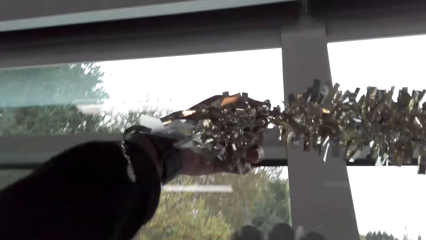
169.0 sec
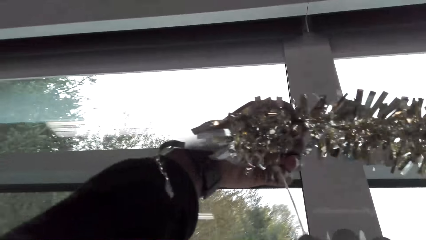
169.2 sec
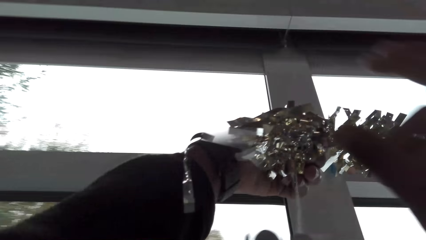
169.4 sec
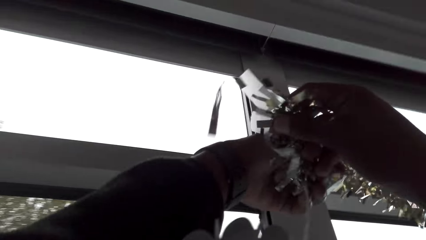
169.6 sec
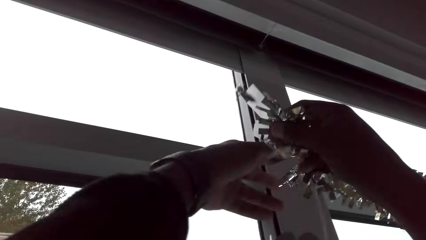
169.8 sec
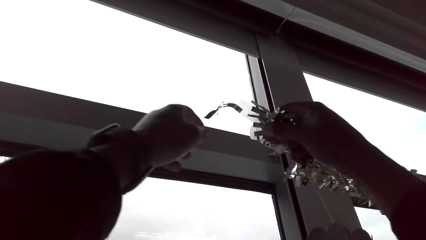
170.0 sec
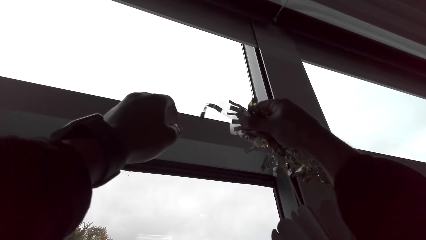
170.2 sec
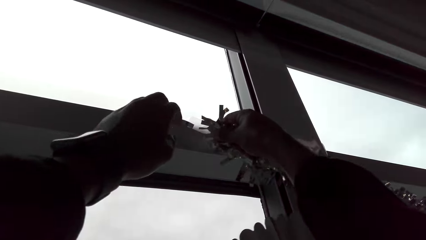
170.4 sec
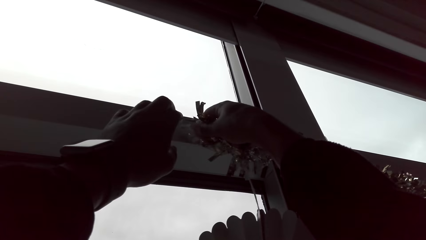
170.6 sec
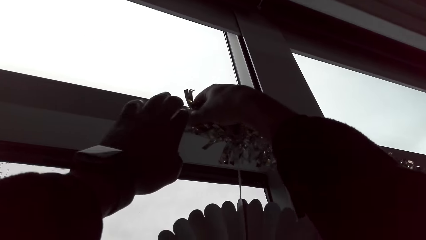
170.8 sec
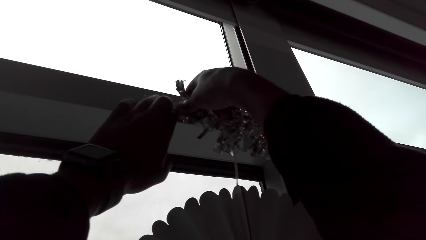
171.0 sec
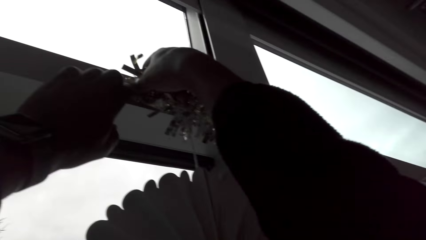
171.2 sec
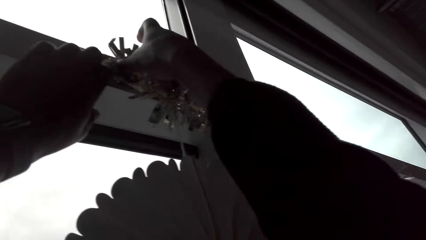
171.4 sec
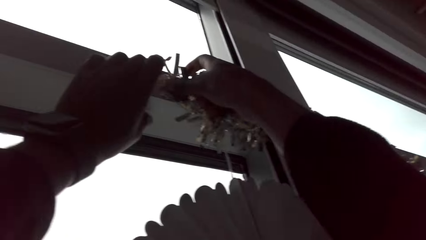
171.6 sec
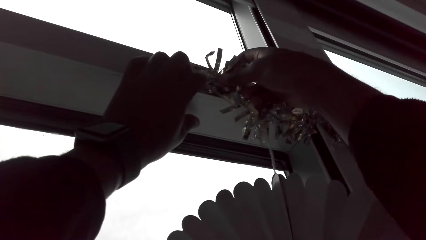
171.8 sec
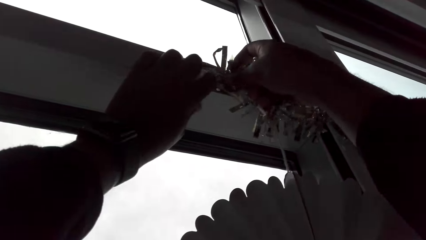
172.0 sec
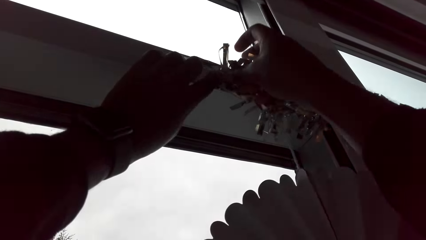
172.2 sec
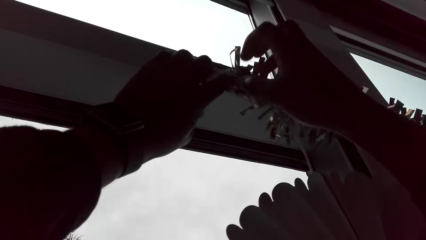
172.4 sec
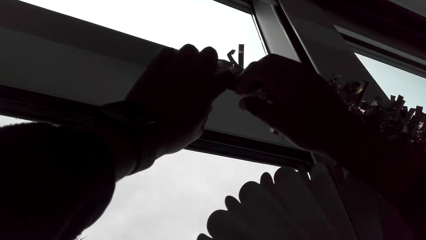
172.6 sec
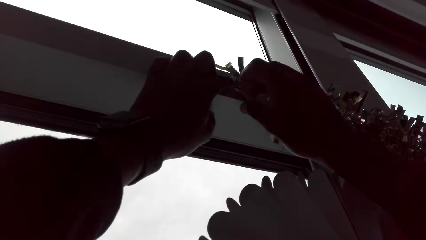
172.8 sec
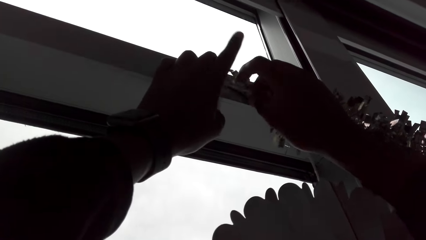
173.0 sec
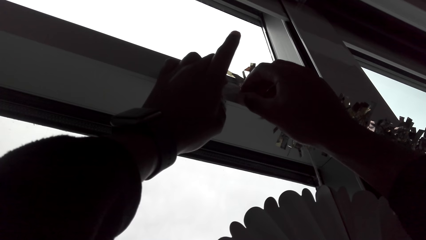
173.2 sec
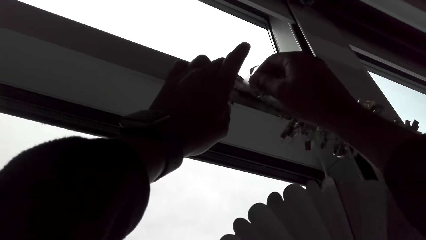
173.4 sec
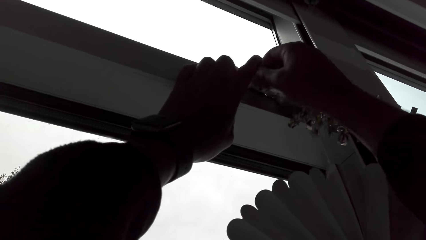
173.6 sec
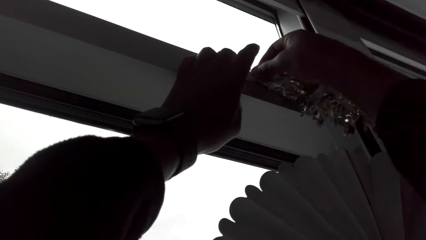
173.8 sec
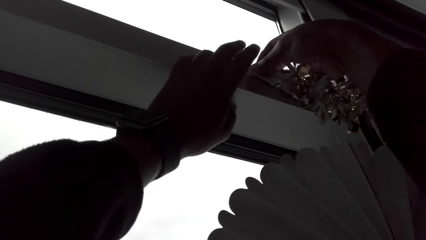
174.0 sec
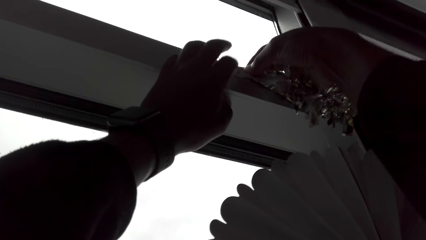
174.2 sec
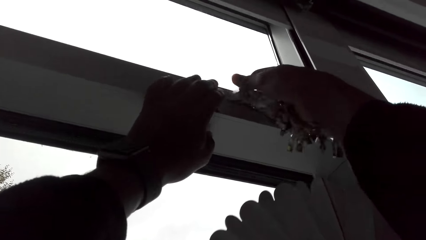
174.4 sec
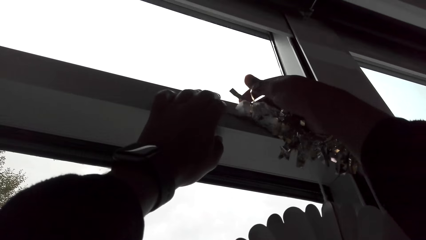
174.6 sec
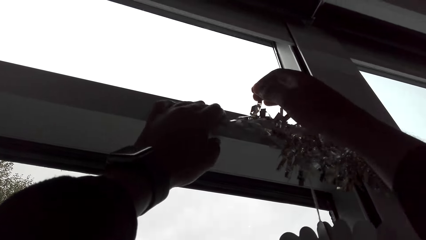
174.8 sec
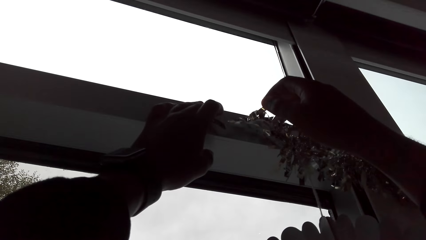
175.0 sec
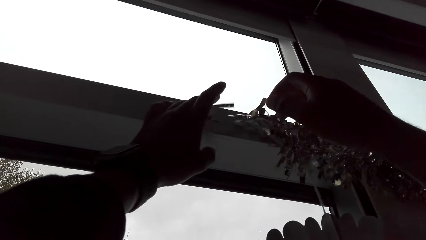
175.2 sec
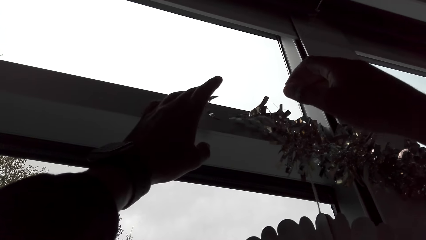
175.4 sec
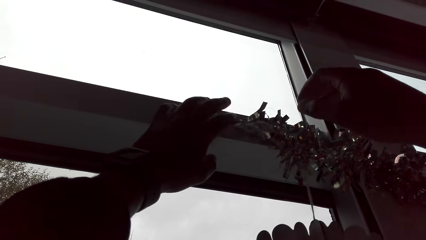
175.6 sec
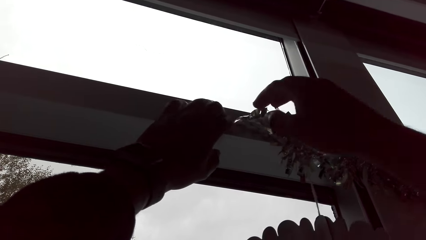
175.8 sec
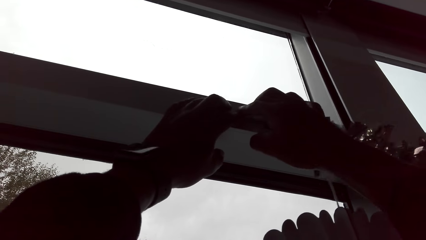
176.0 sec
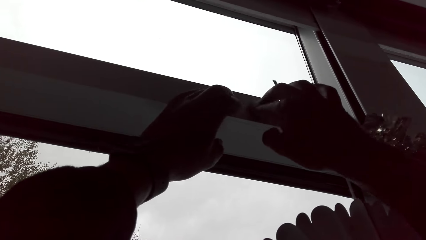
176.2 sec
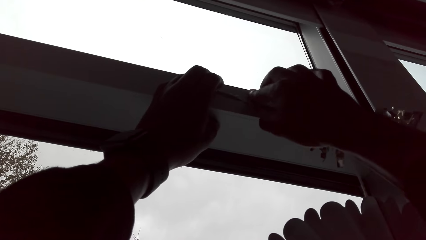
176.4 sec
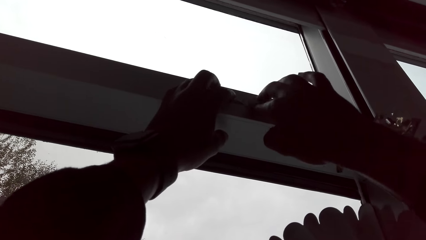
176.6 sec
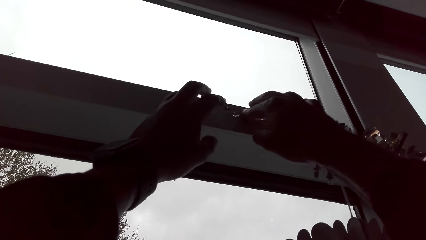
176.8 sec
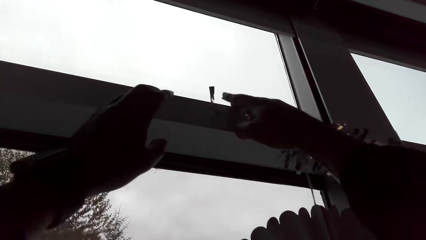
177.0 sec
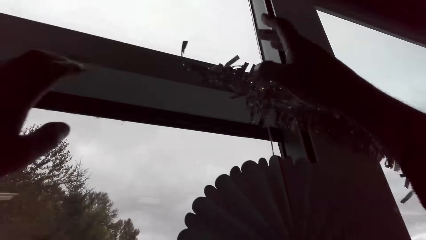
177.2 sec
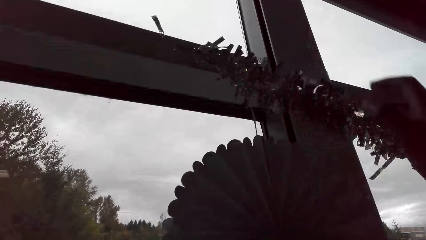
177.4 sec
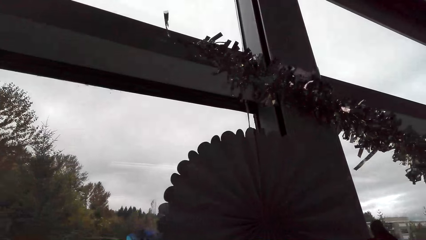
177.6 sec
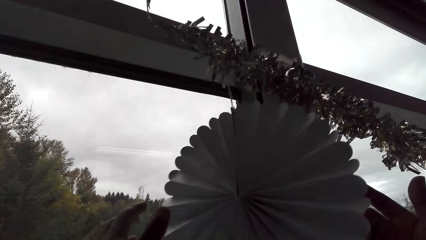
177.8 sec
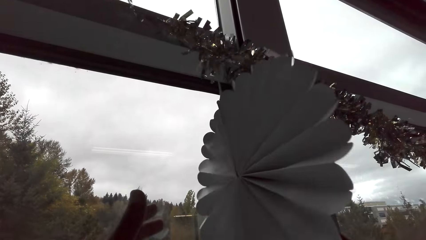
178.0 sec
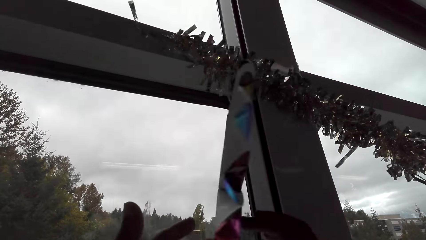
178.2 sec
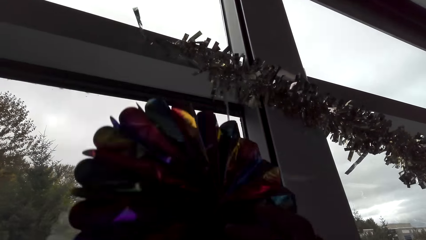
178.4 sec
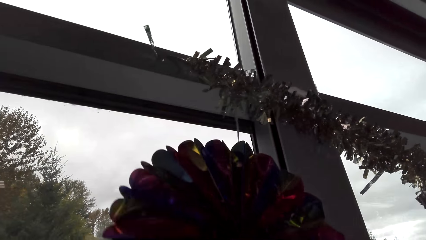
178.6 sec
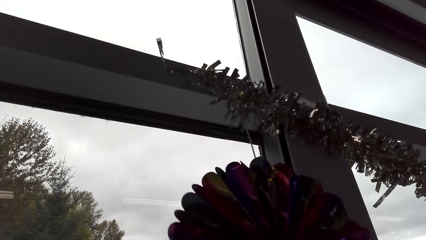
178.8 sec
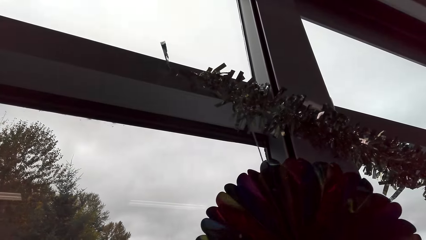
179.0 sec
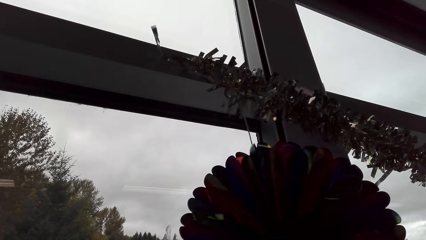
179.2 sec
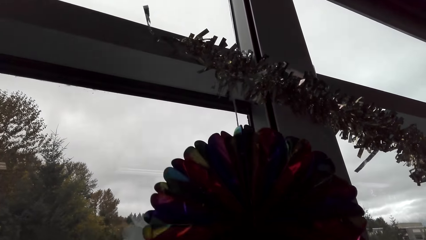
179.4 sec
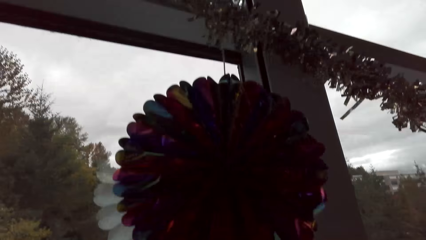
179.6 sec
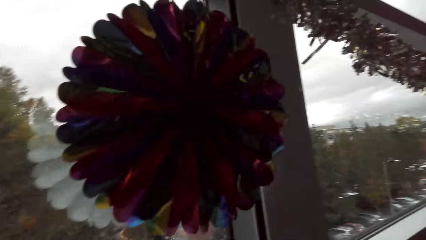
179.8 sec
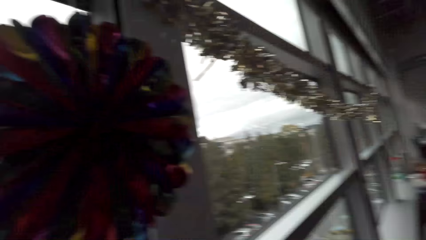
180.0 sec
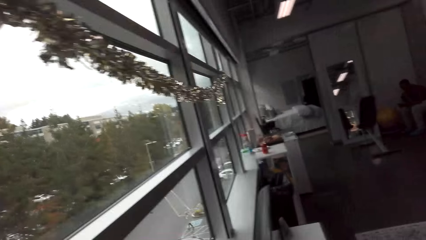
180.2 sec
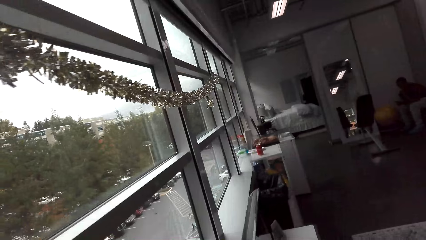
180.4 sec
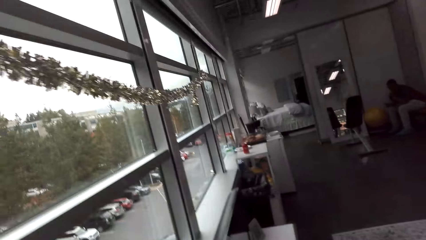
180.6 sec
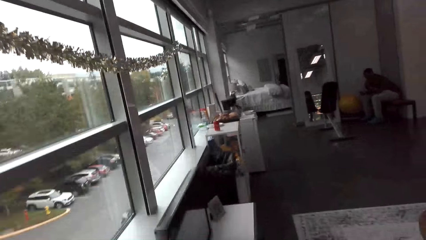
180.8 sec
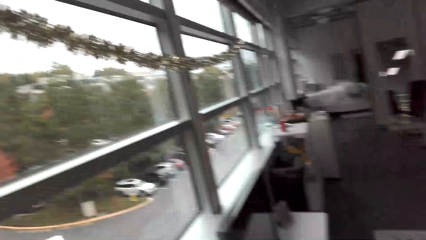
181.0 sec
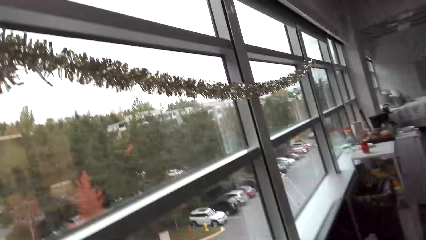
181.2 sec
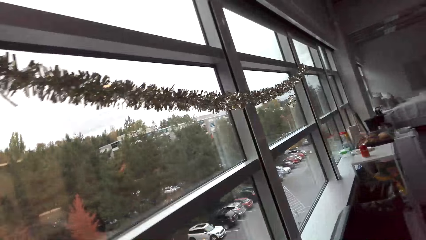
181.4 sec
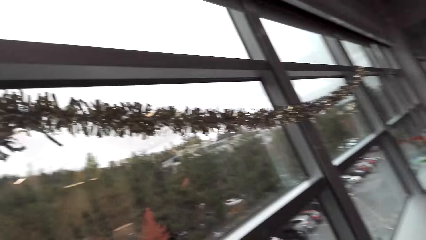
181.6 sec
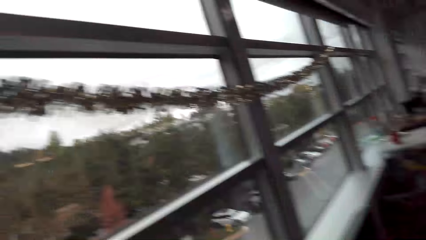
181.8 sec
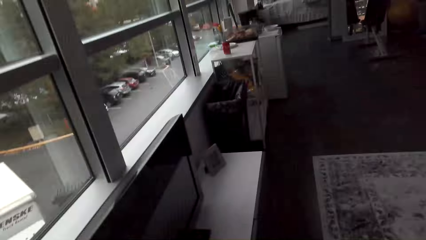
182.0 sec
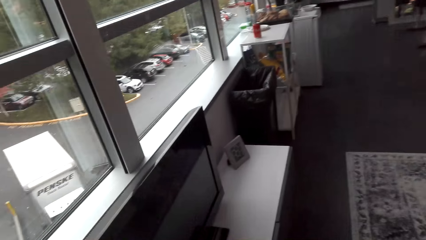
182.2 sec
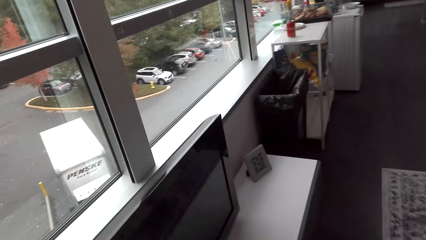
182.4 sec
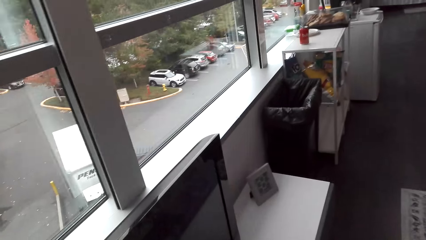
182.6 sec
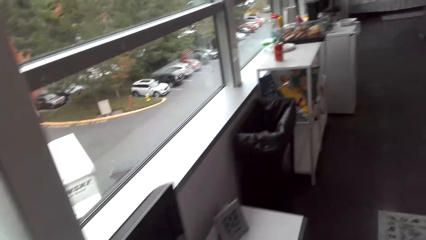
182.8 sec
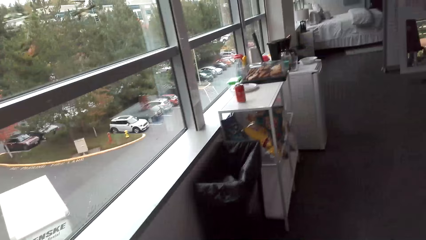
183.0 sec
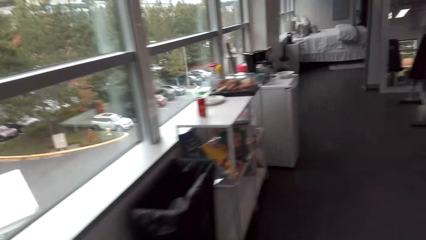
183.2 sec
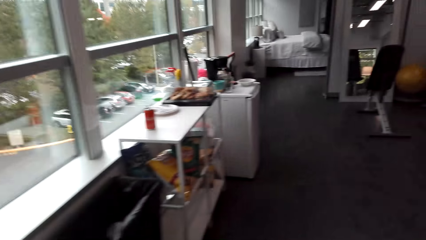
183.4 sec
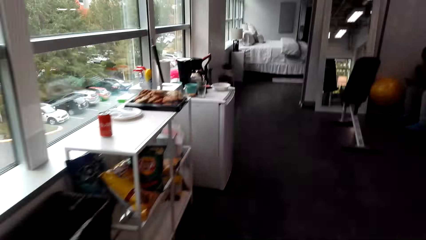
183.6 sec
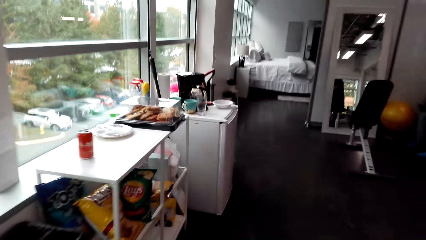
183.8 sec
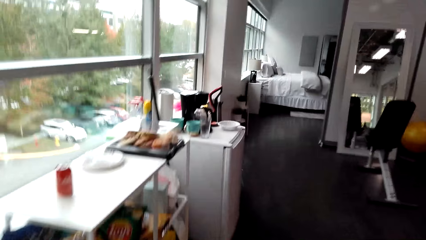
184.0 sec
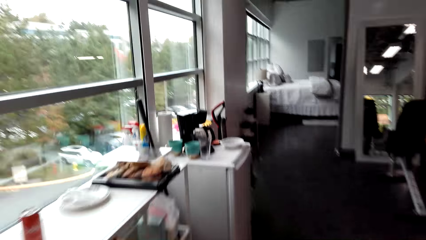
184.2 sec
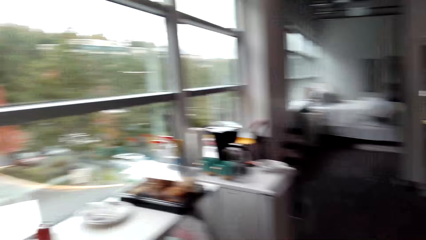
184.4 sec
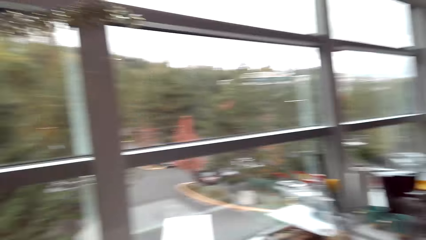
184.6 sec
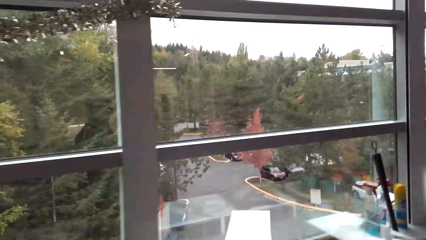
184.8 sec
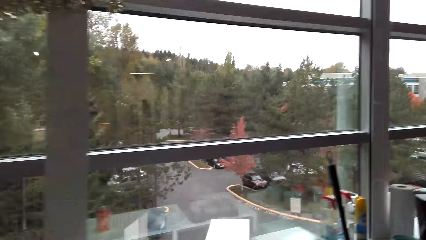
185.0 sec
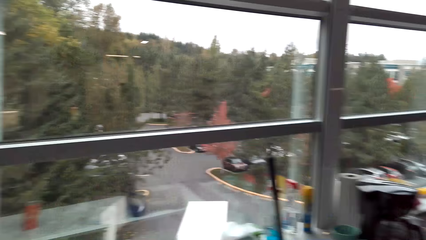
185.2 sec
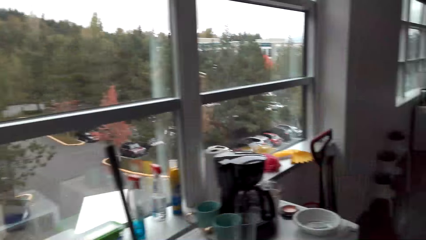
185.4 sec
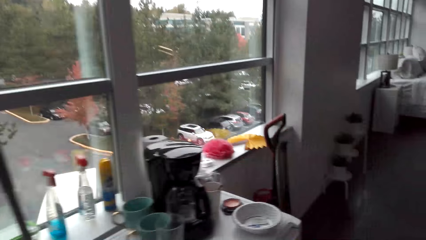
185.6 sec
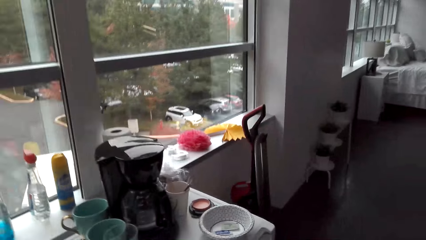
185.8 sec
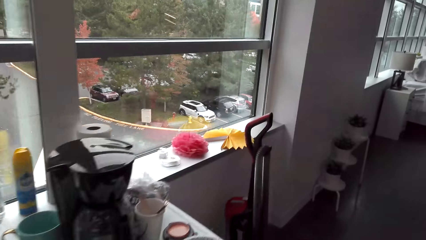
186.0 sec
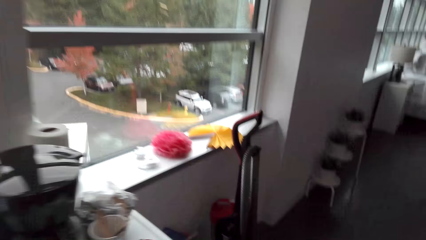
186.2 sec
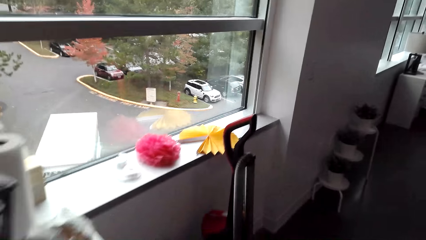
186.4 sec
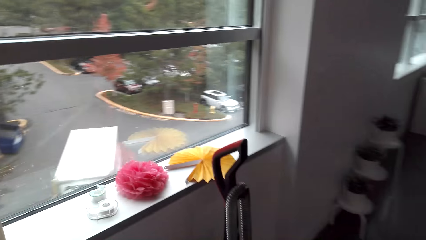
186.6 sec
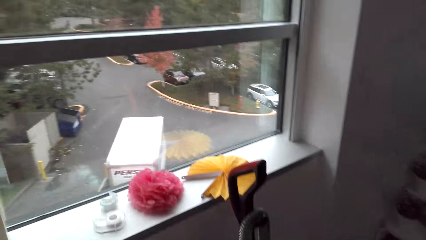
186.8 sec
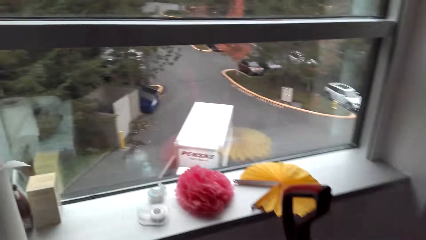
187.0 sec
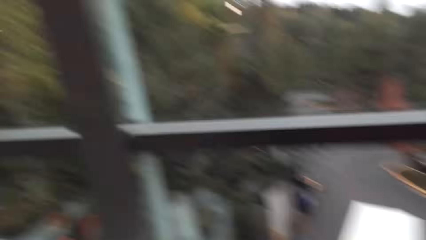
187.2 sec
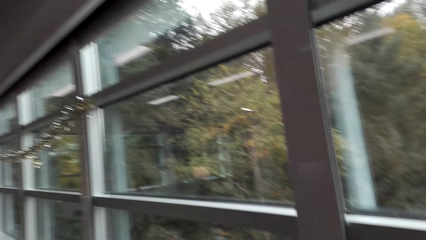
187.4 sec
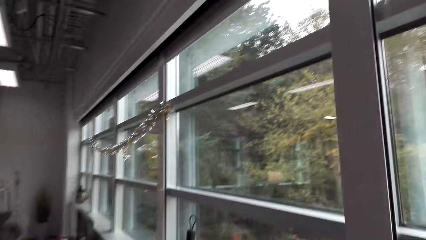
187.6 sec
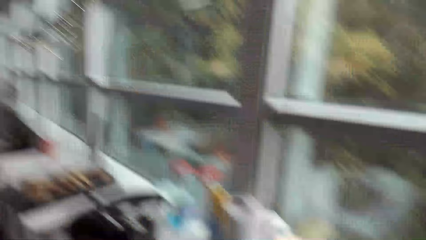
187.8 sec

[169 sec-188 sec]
The camera wearer walks around the apartment. They stare at the window. They walk around the apartment.
